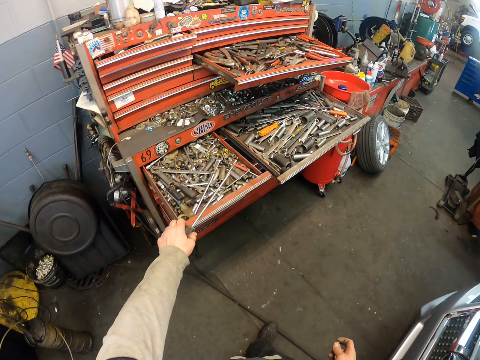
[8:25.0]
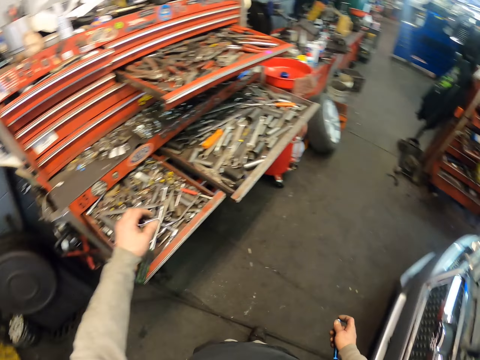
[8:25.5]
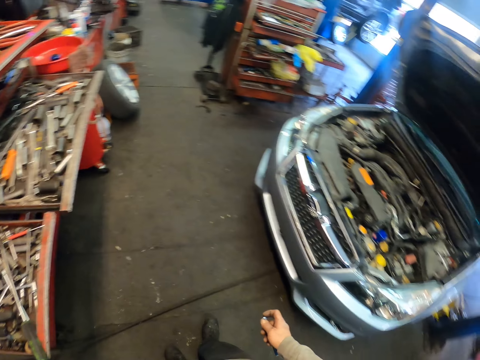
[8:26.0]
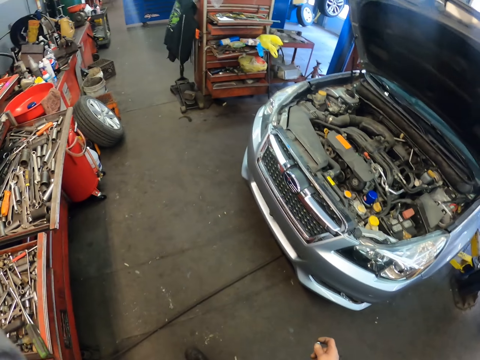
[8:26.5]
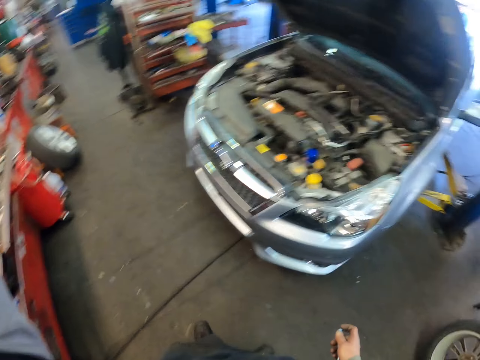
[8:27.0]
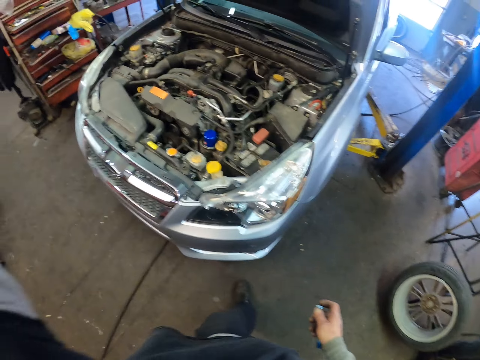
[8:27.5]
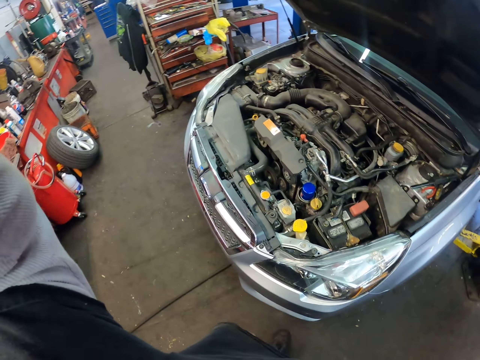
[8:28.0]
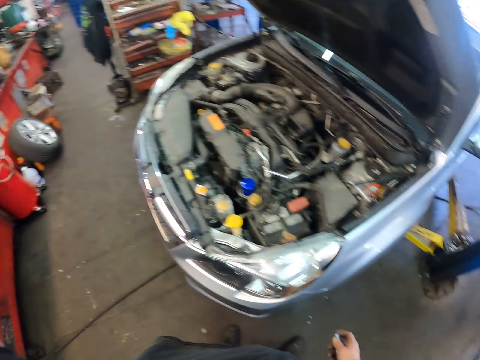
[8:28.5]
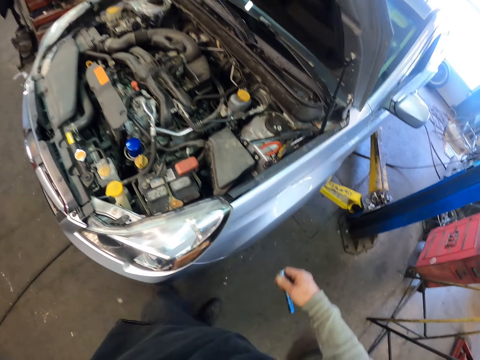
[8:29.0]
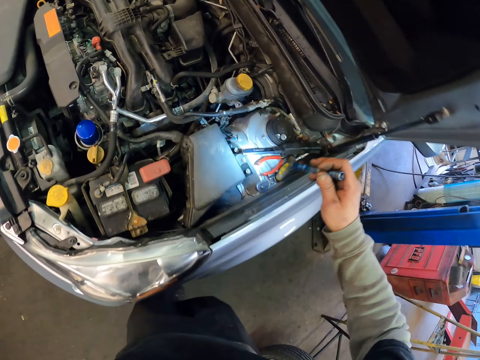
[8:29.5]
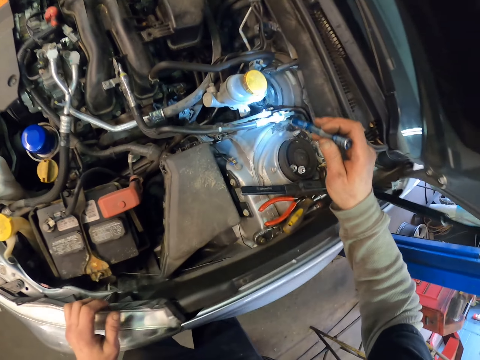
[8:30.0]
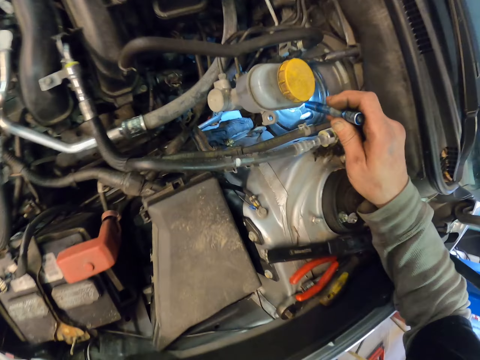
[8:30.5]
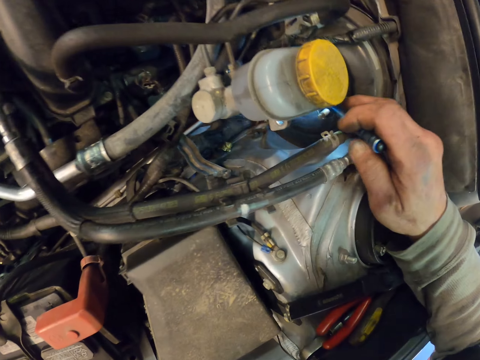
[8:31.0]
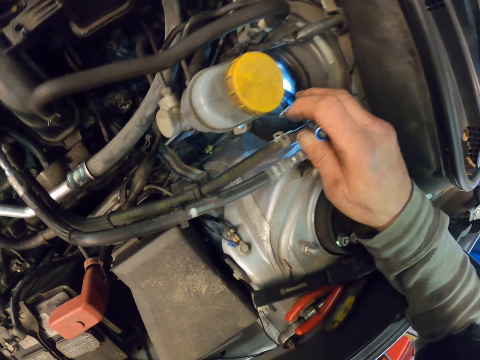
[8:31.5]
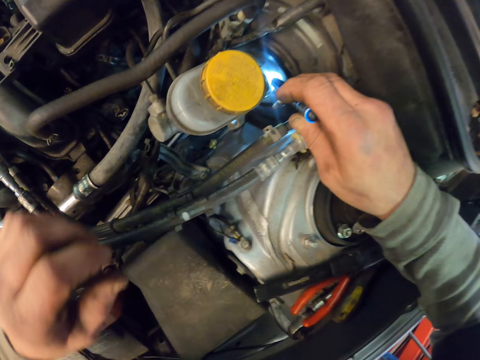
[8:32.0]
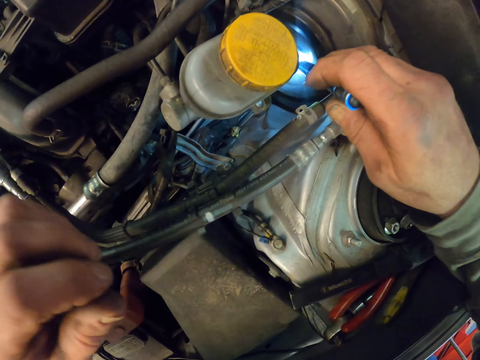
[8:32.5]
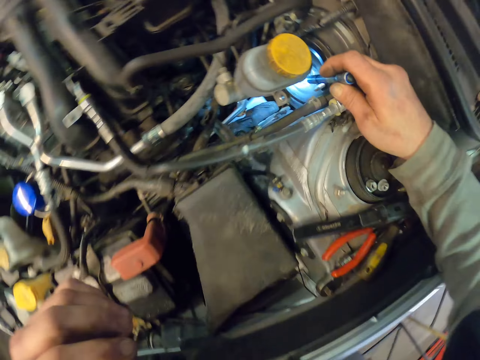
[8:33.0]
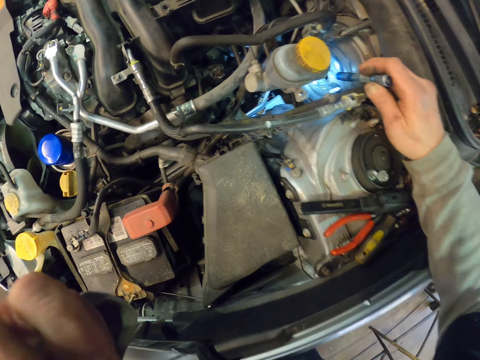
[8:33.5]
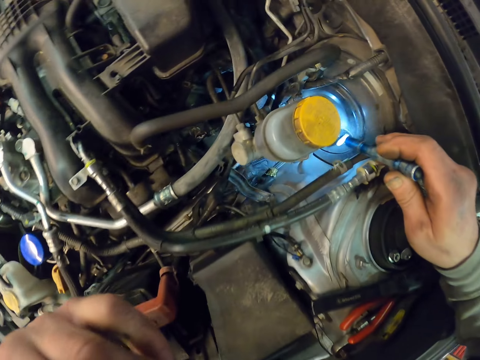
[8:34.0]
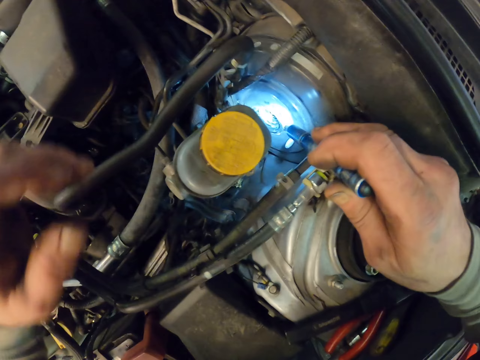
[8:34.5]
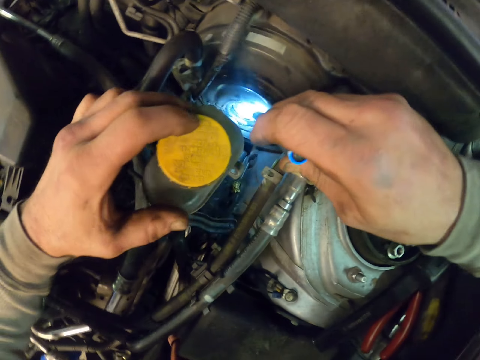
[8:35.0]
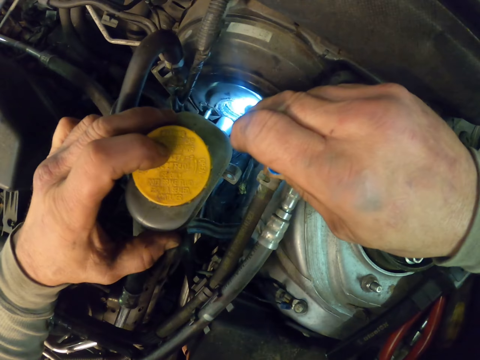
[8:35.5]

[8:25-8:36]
The camera wearer drops something in the tool tray. They adjust the glasses. They light the brake fluid with a torch.
